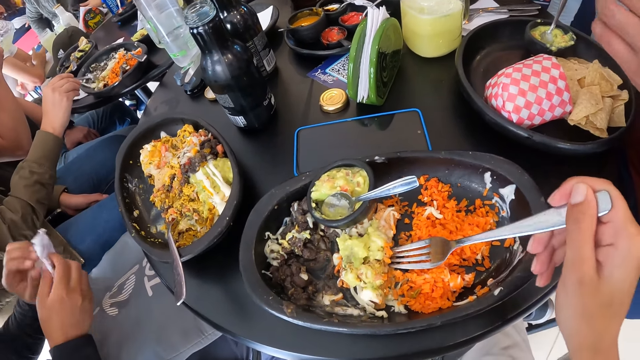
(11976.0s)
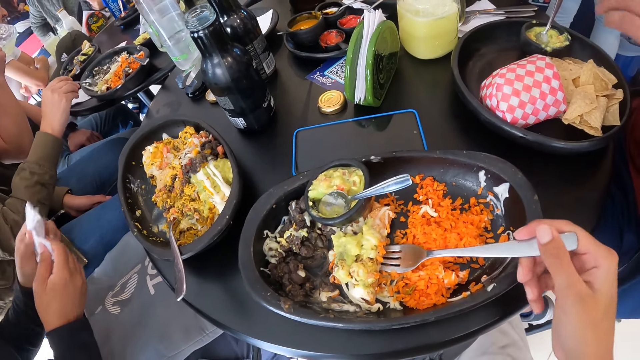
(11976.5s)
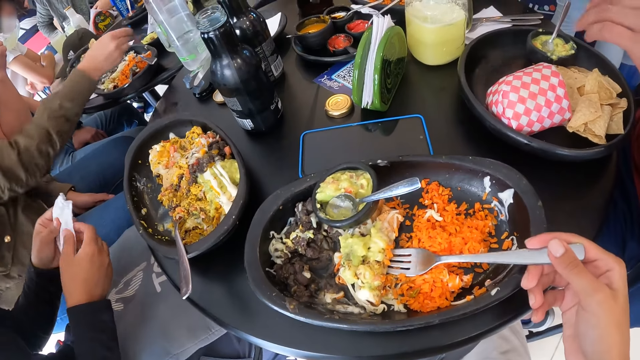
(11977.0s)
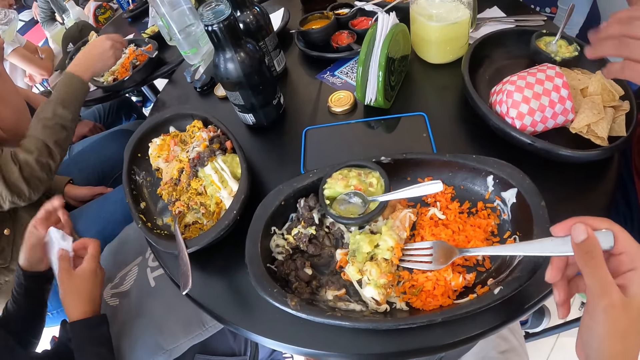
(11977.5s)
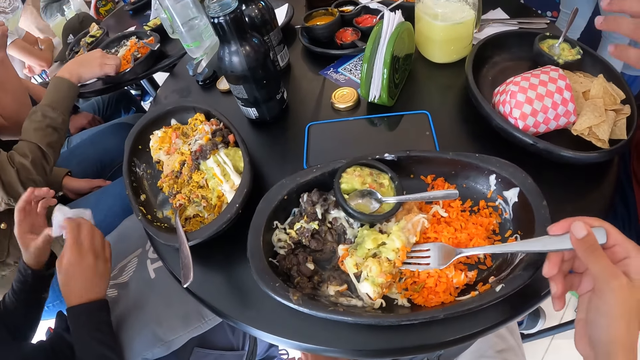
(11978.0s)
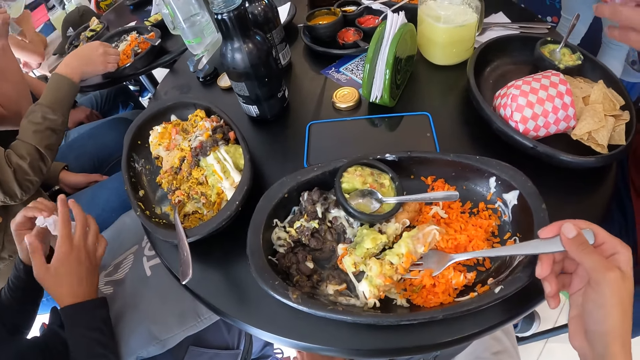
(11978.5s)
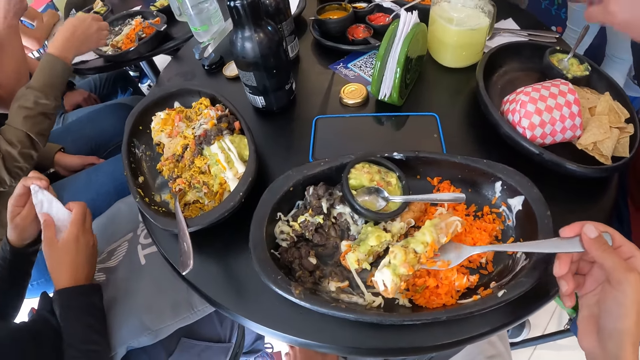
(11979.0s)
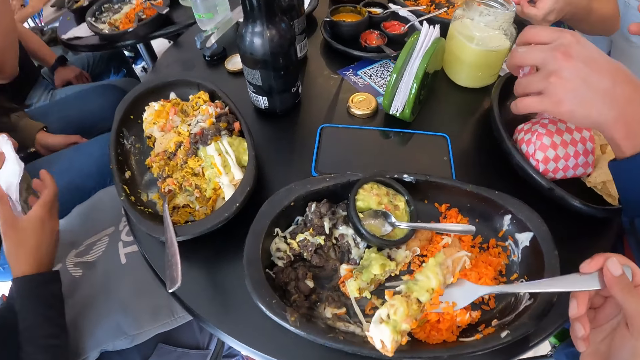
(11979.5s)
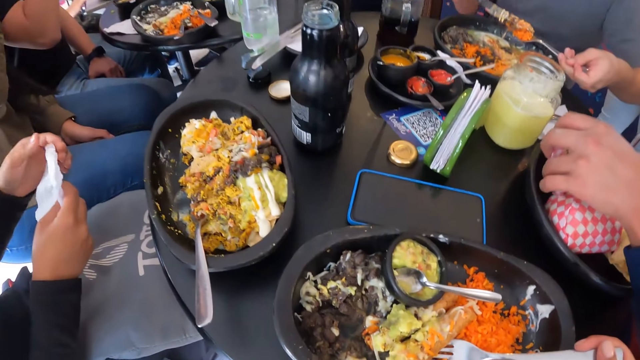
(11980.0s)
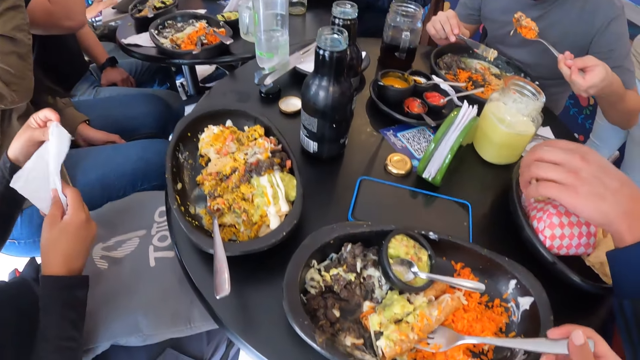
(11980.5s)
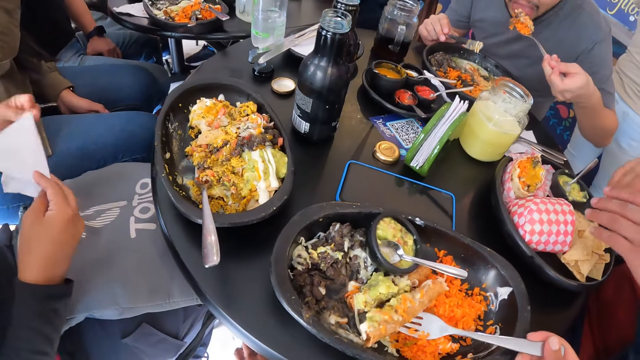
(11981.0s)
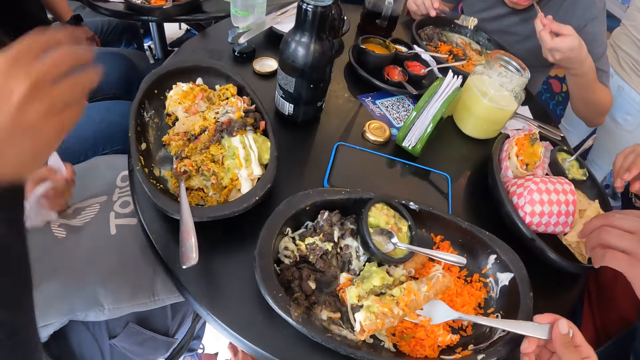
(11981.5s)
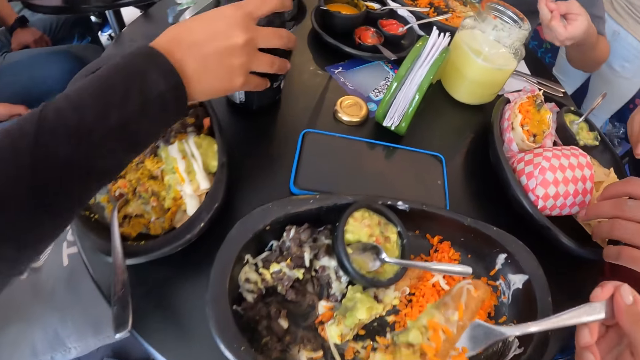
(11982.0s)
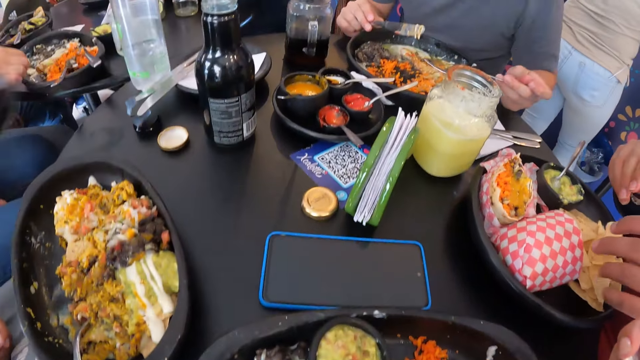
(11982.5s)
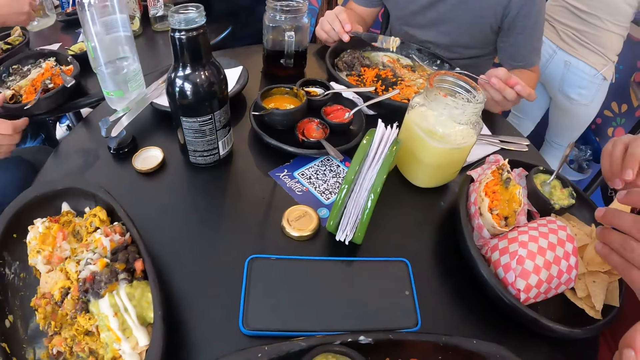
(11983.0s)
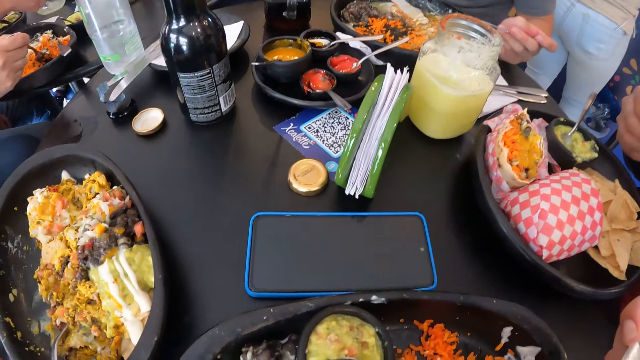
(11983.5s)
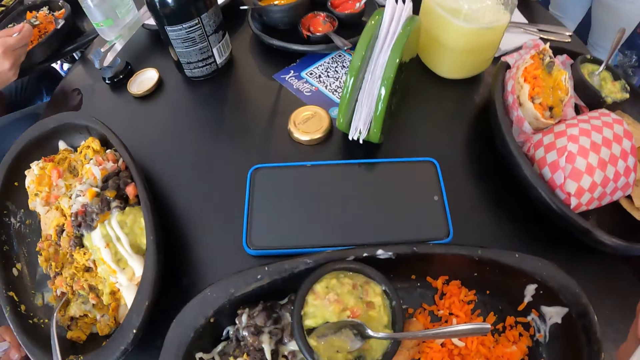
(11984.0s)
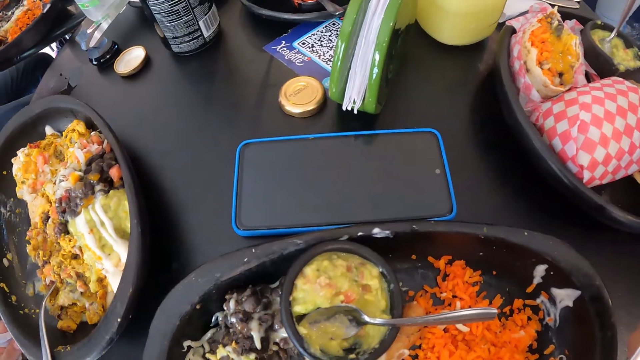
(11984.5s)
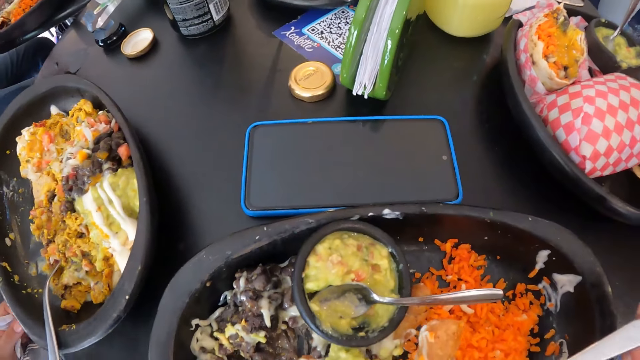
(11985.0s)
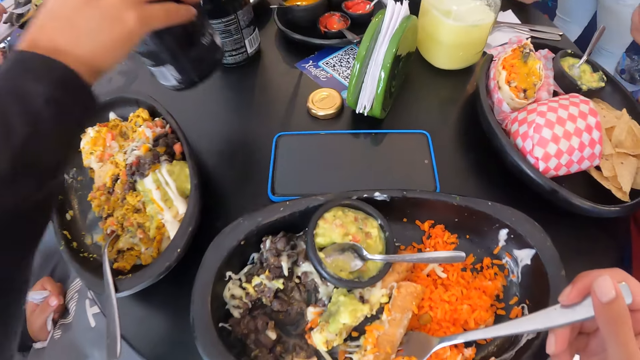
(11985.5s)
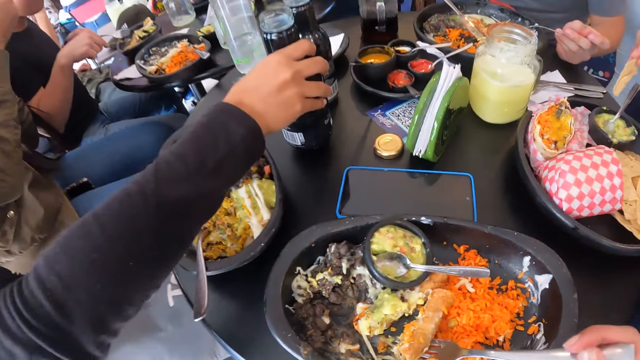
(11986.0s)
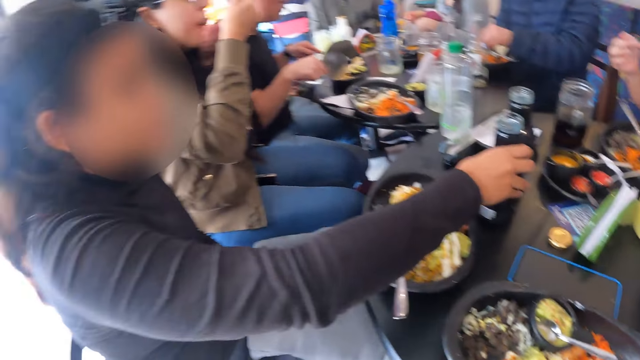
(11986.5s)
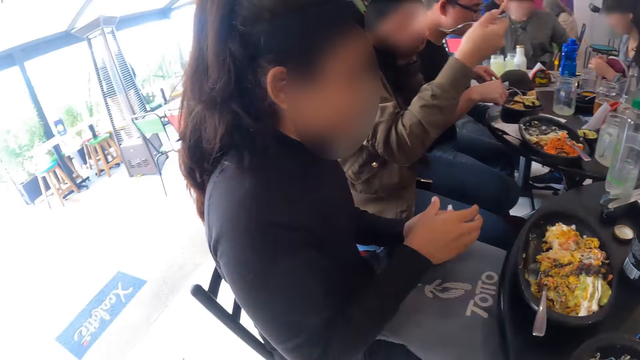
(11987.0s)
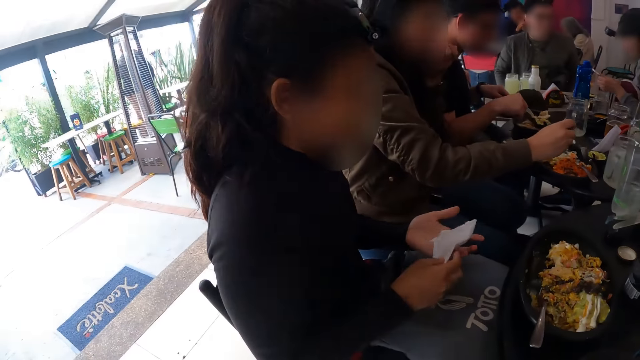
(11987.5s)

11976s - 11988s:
The man drops the burger in the plate with his left hand and eats chips from the plate with his hands. The woman picks a water bottle from the table with her right hand. The camera wearer puts the food in the mouth. The woman drops the water bottle on the table with her right hand.

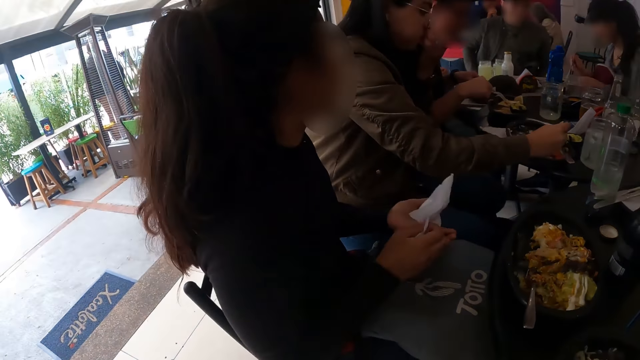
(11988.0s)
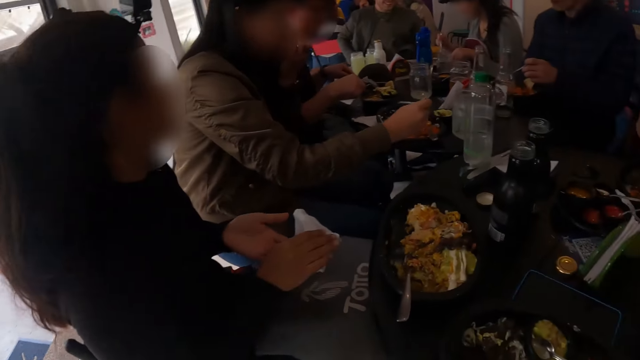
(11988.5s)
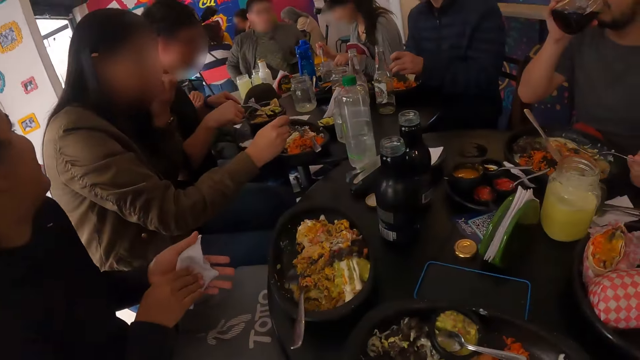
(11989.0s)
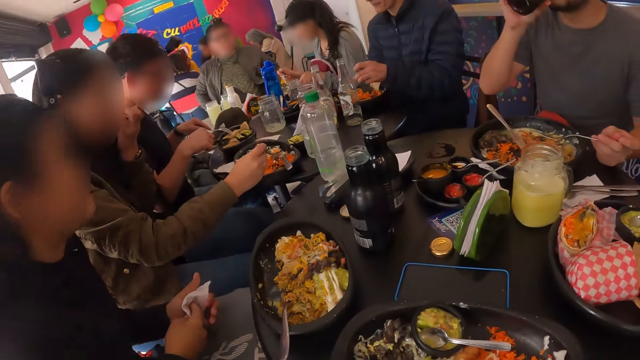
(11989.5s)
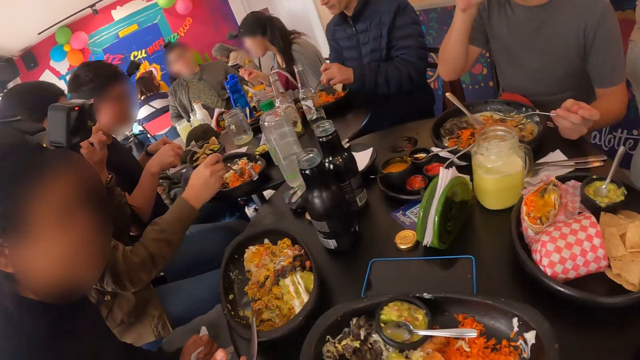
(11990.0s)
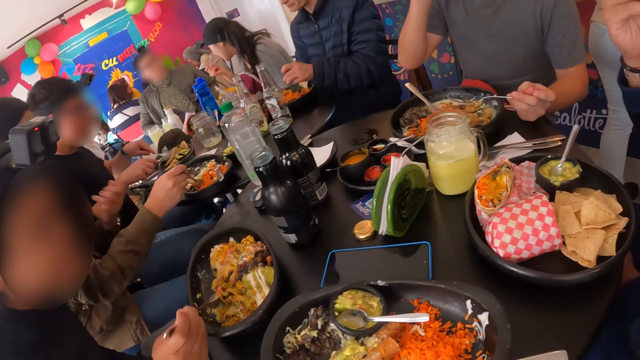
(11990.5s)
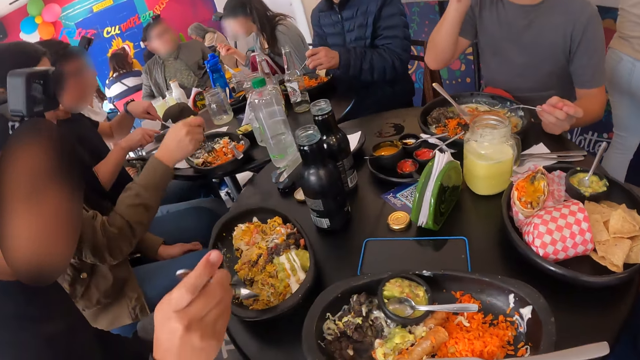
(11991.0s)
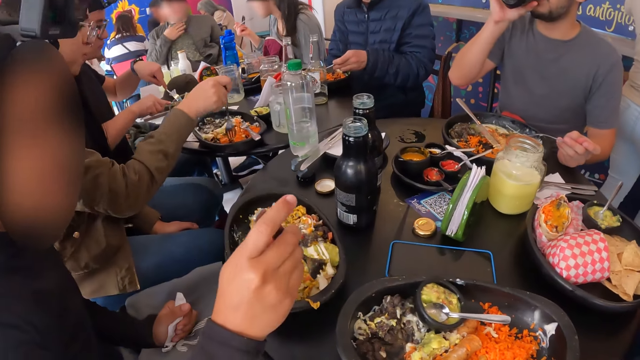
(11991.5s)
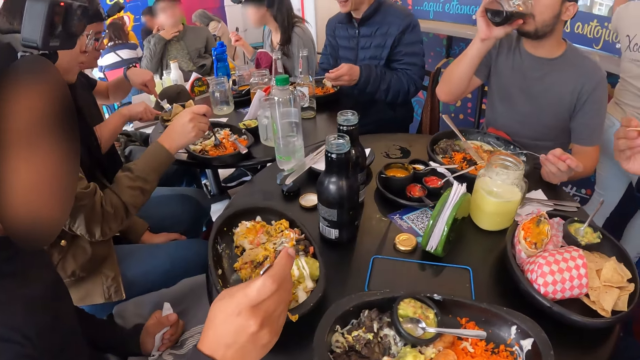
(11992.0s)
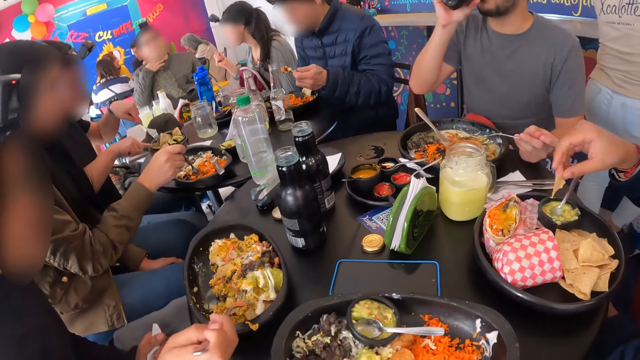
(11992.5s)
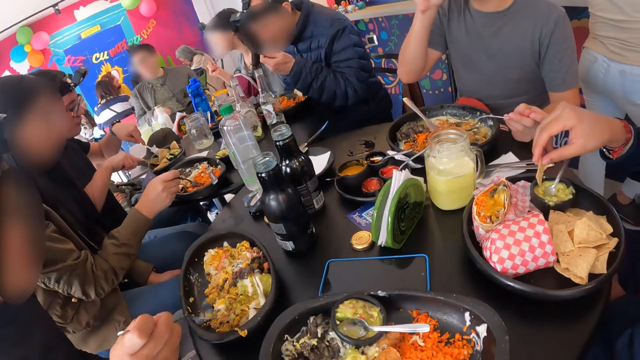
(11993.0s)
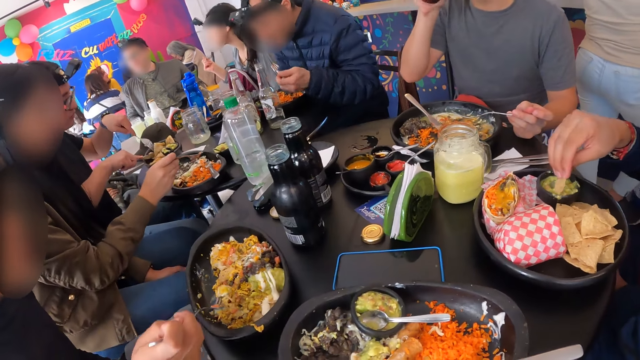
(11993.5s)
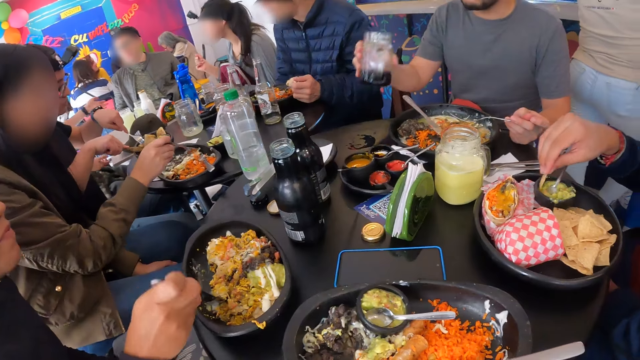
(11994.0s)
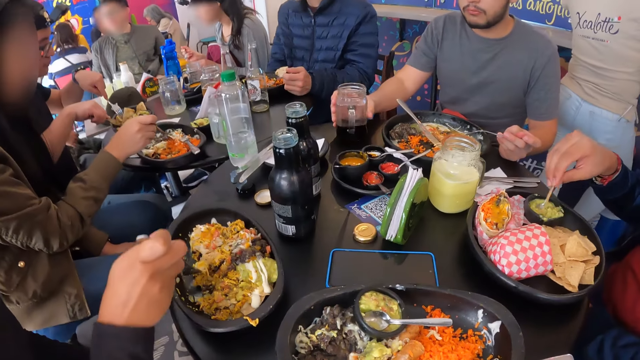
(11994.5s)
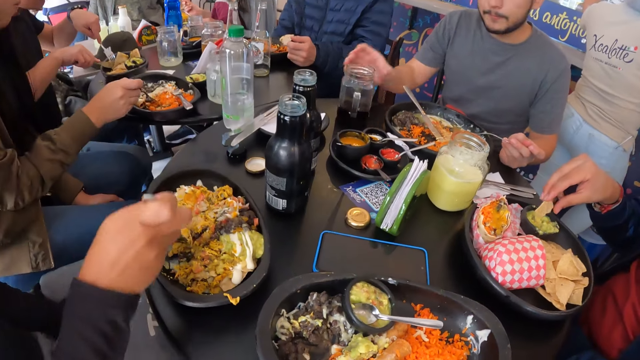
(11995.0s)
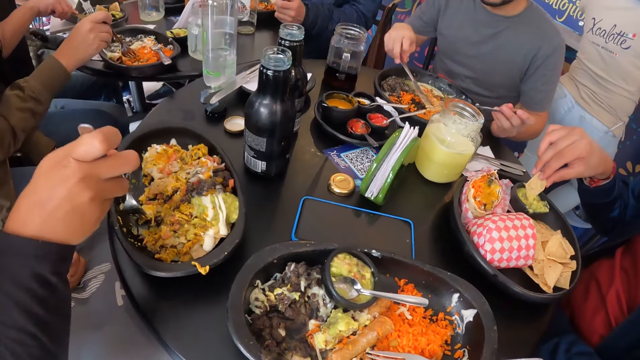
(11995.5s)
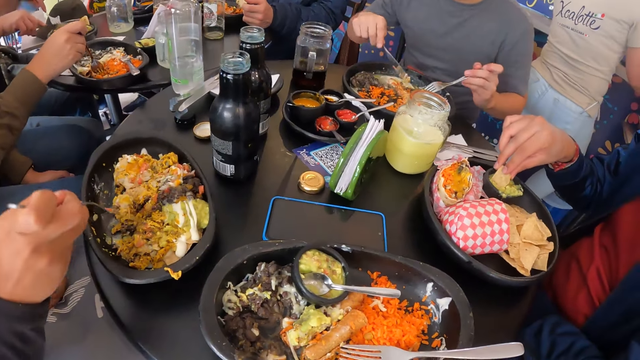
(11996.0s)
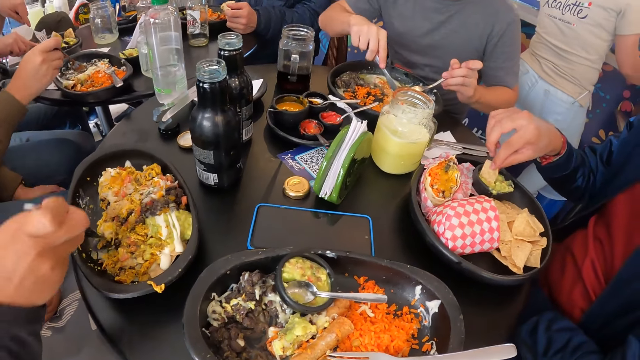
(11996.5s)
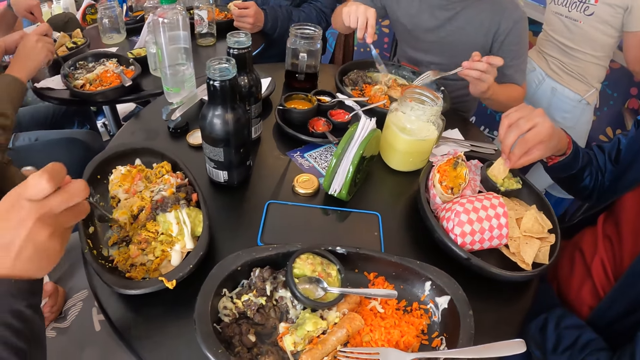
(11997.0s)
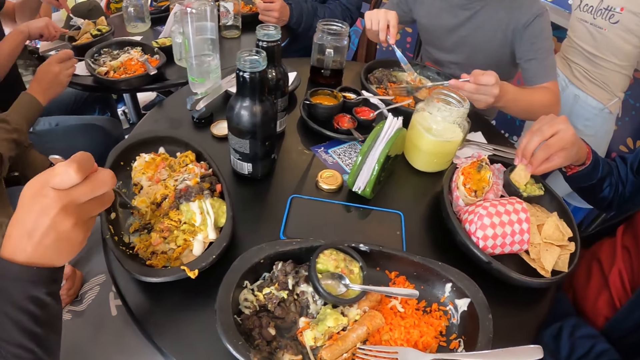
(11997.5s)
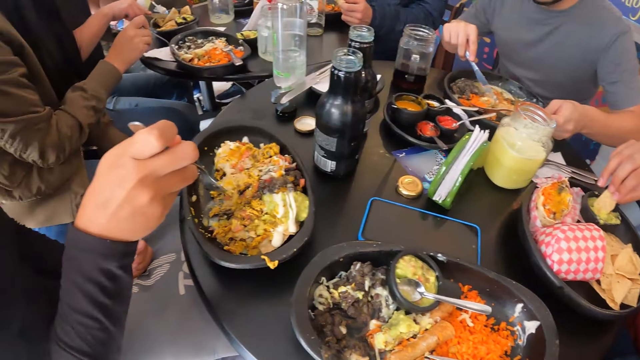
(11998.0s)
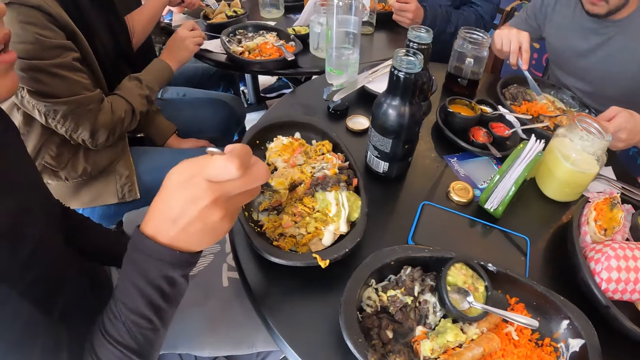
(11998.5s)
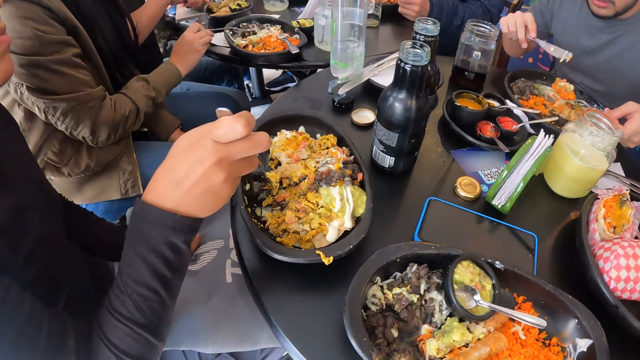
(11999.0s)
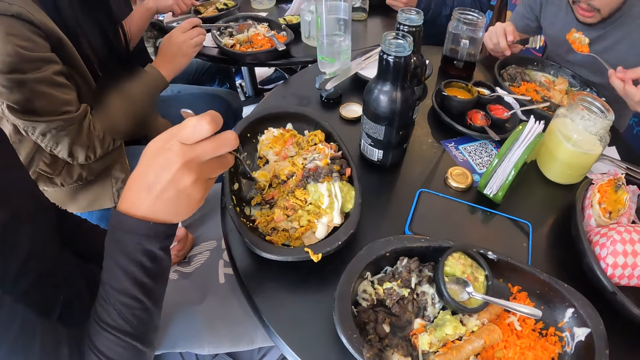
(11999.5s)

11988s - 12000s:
The man drinks from the glass cup in his right hand. Another man scoops coleslaw from a container in the plate with chips in his right hand. The first man drops the glass cup on the table with his right hand and eats from the plate with the fork and knife in both hands.
